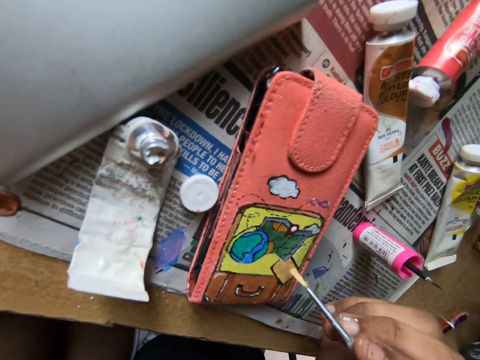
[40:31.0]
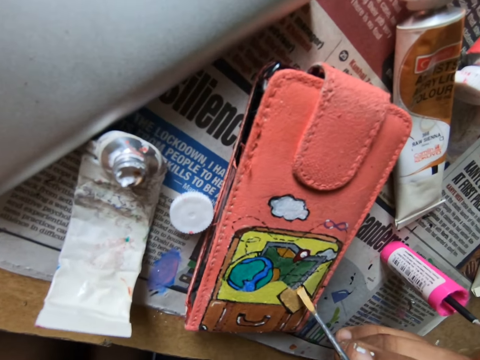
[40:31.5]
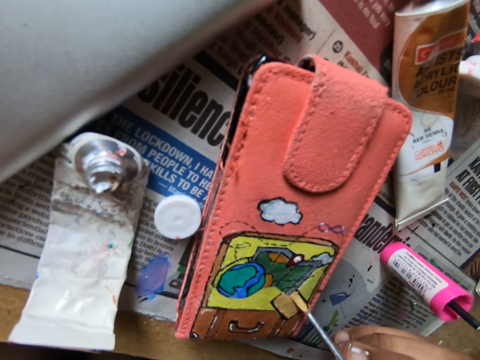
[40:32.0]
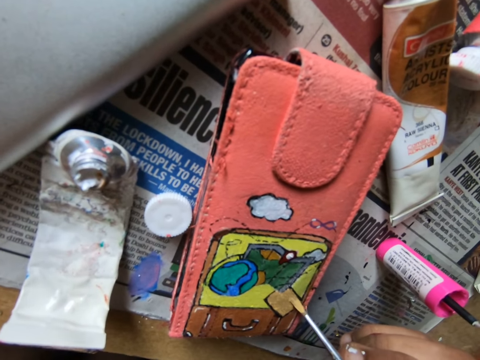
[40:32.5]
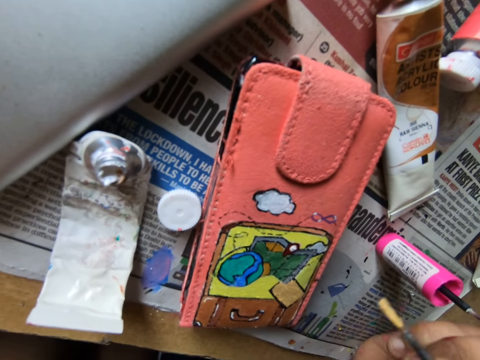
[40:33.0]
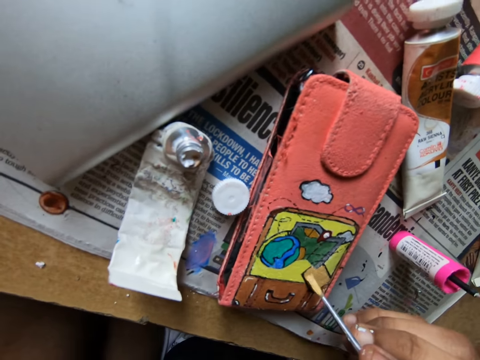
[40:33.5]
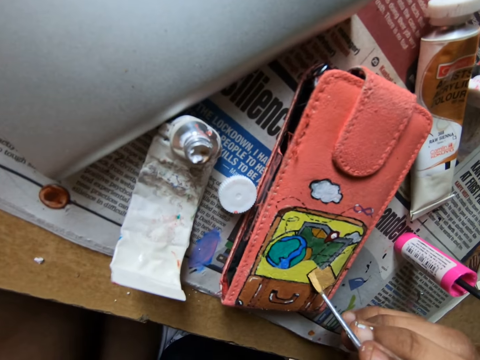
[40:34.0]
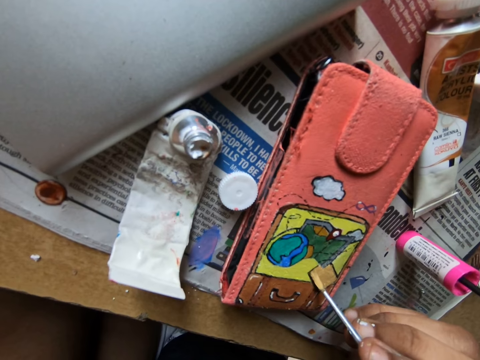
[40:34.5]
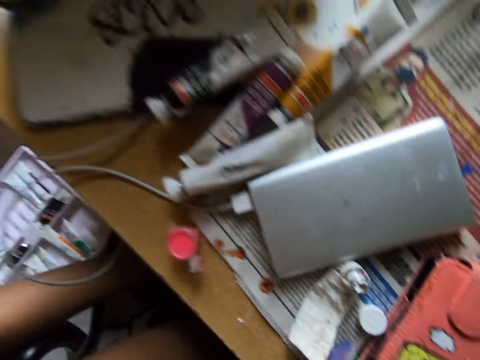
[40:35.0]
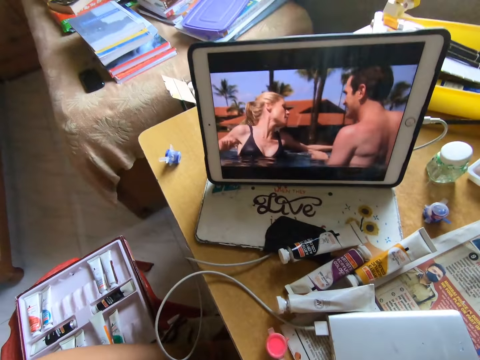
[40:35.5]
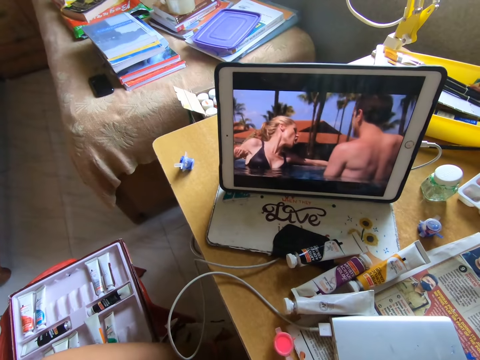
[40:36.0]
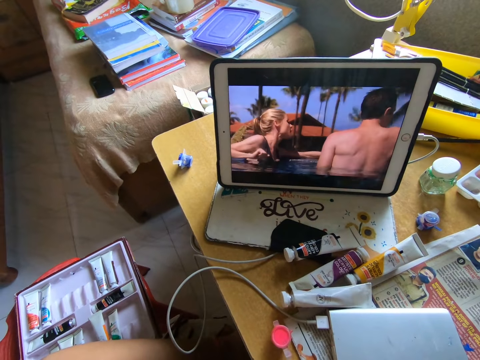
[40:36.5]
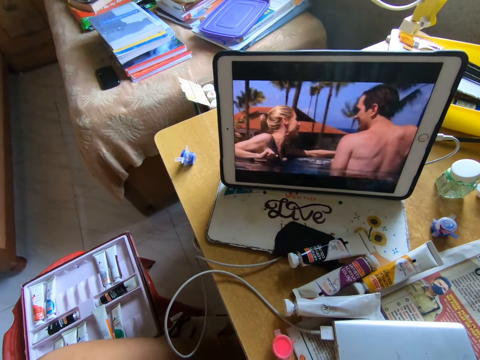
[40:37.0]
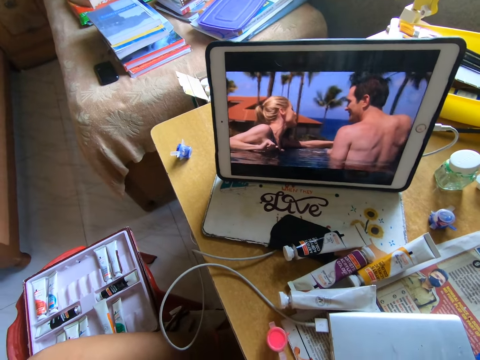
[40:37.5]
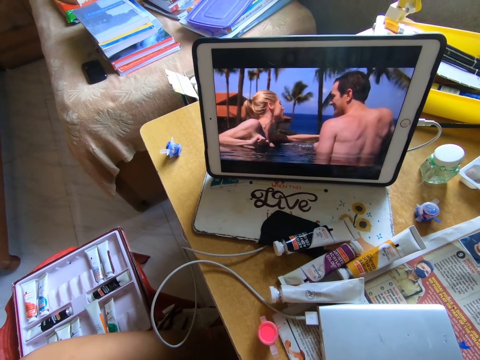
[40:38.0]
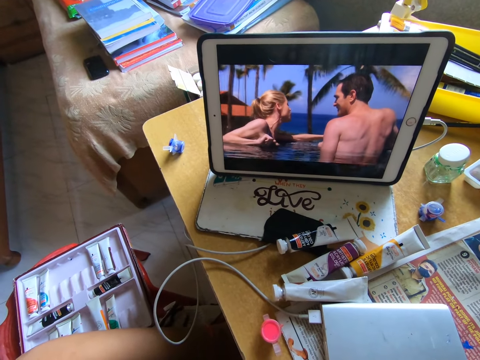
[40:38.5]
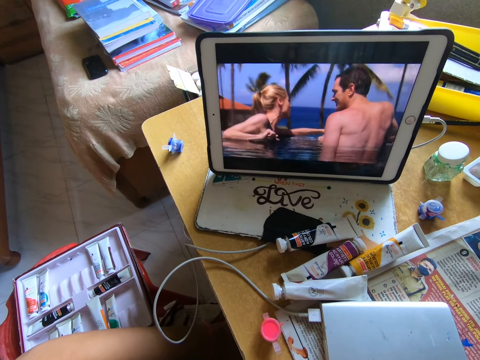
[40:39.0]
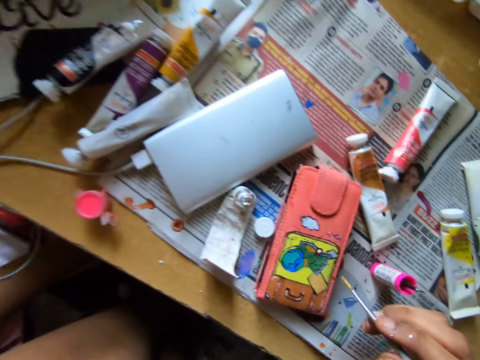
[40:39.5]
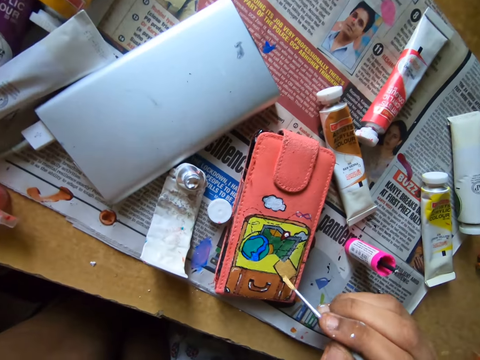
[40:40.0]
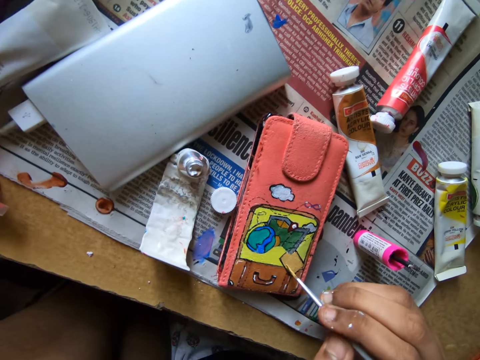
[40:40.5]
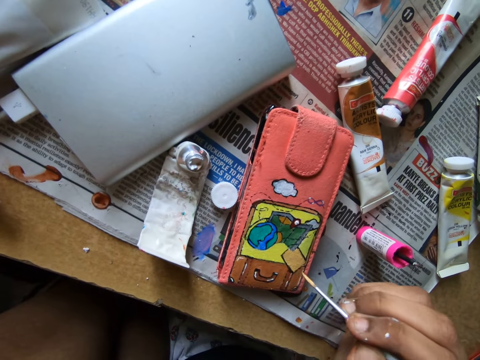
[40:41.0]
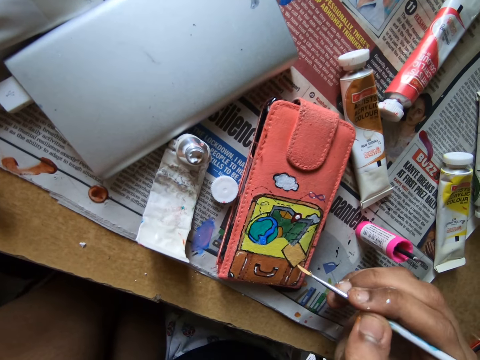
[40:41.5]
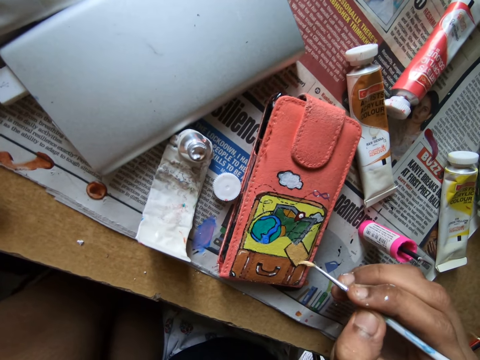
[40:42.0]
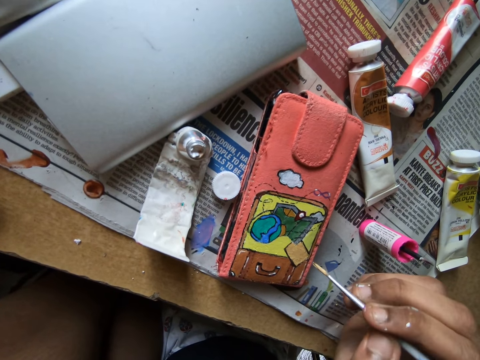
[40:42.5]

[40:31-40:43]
The camera wearer looks at a tablet on the table. They apply glue on the wallet with the pencil brush.

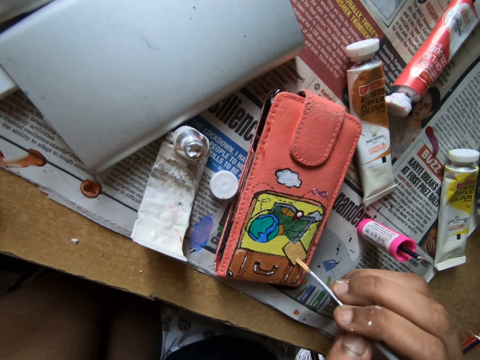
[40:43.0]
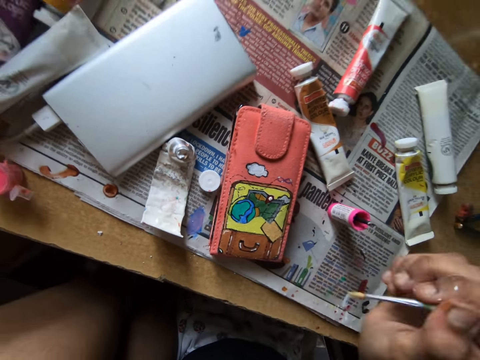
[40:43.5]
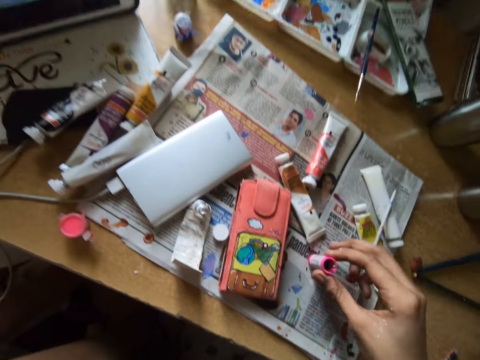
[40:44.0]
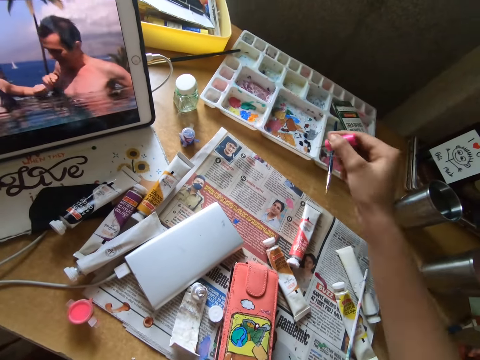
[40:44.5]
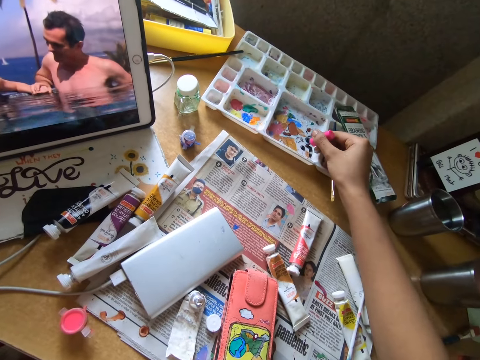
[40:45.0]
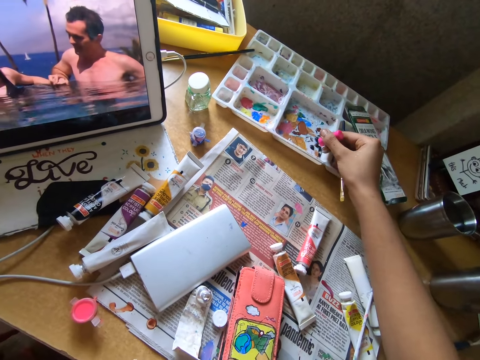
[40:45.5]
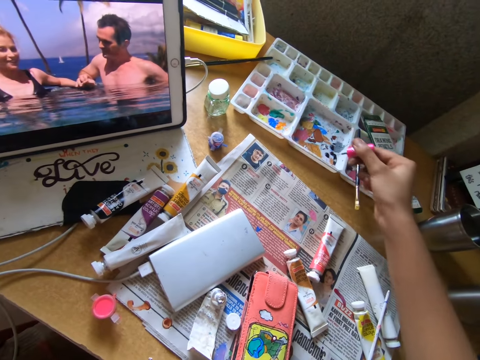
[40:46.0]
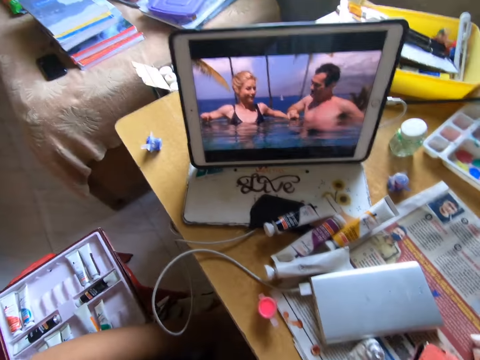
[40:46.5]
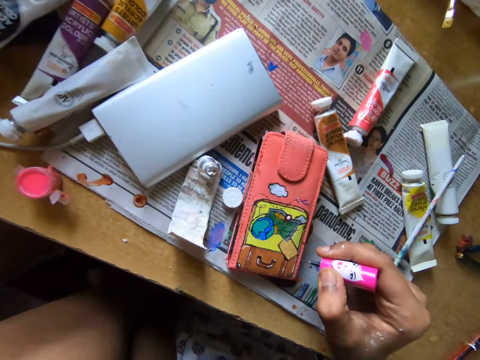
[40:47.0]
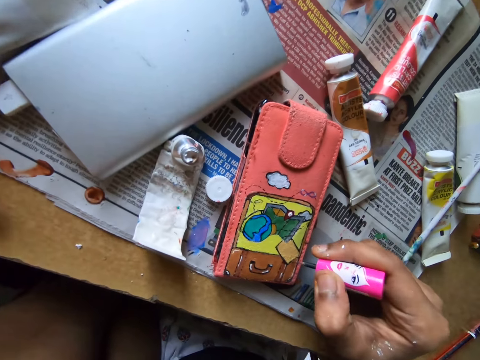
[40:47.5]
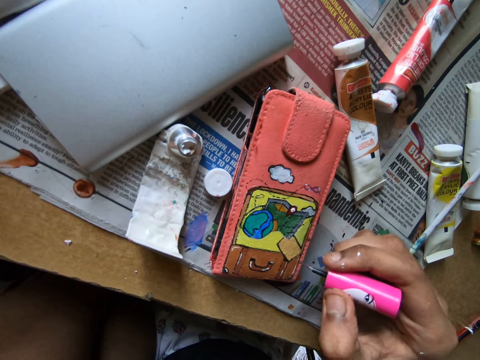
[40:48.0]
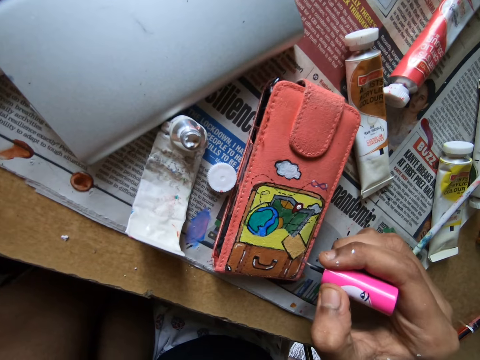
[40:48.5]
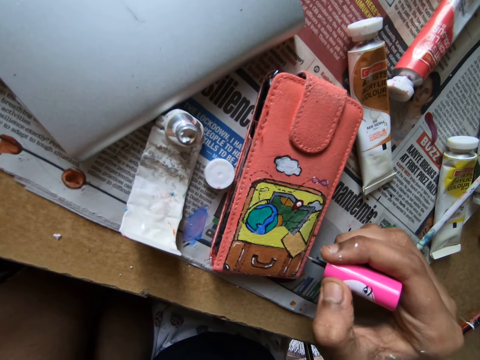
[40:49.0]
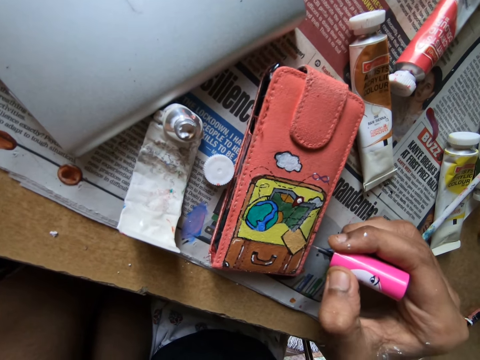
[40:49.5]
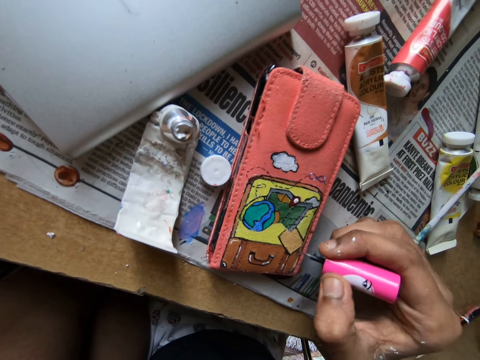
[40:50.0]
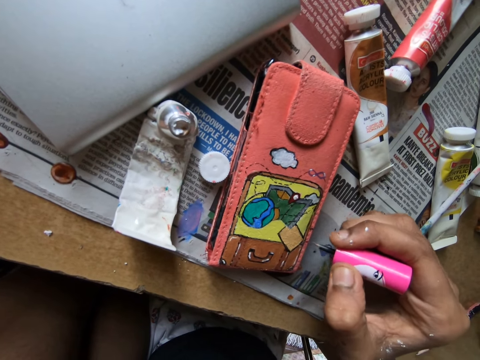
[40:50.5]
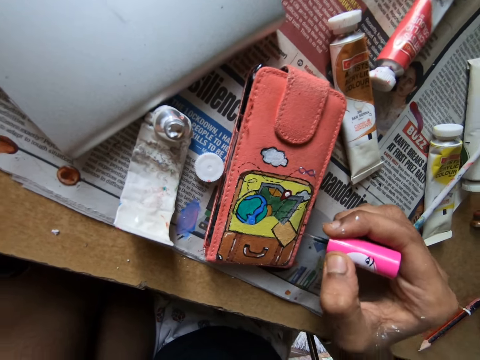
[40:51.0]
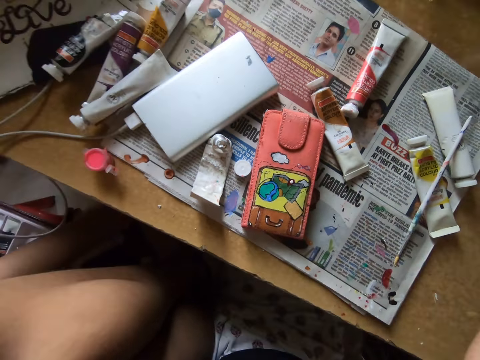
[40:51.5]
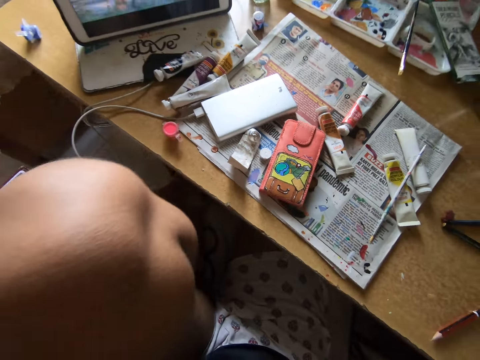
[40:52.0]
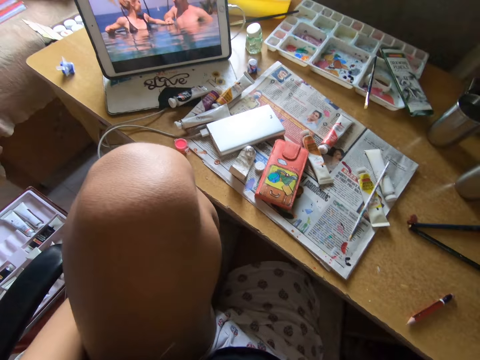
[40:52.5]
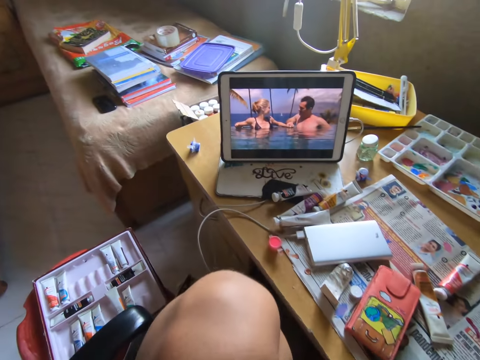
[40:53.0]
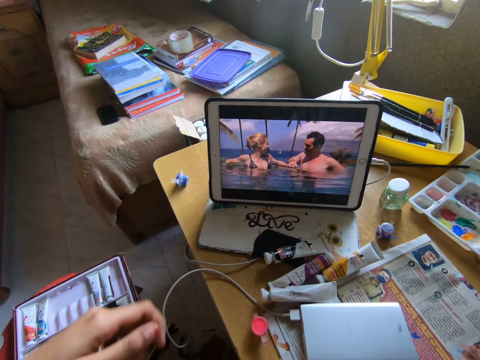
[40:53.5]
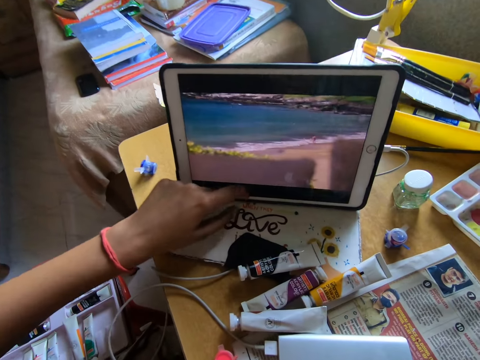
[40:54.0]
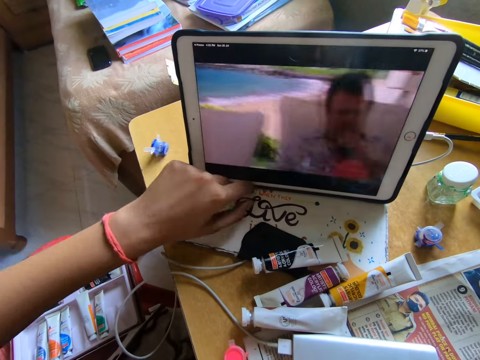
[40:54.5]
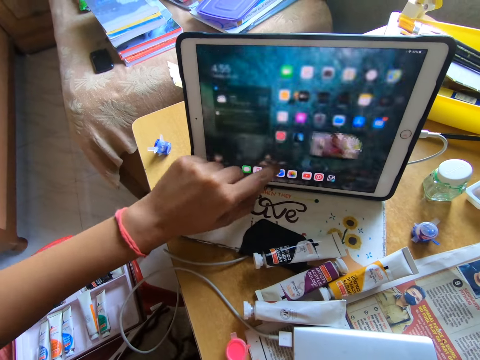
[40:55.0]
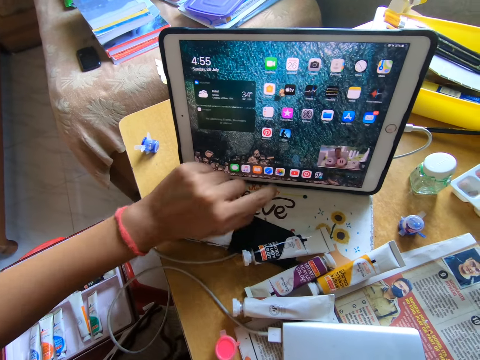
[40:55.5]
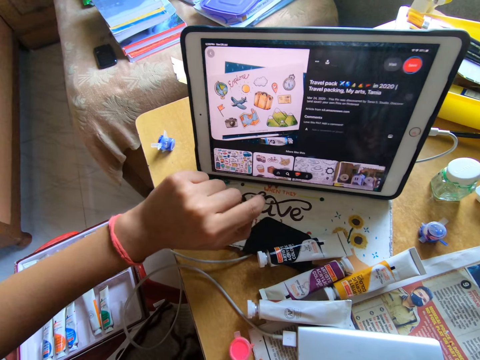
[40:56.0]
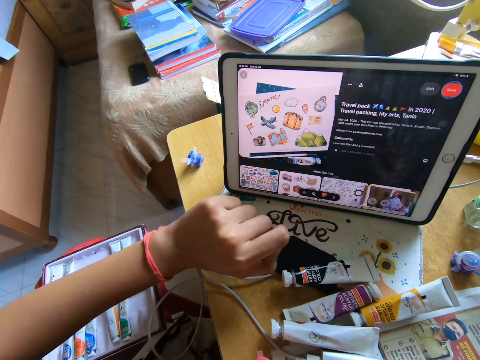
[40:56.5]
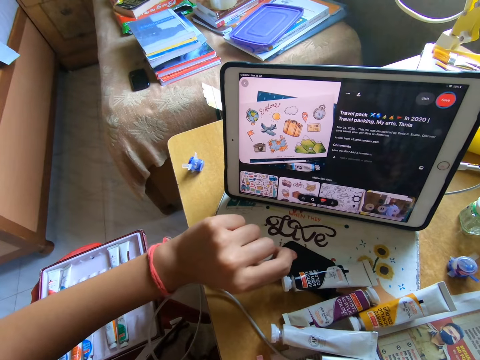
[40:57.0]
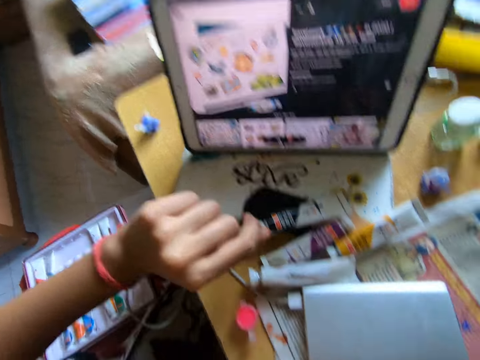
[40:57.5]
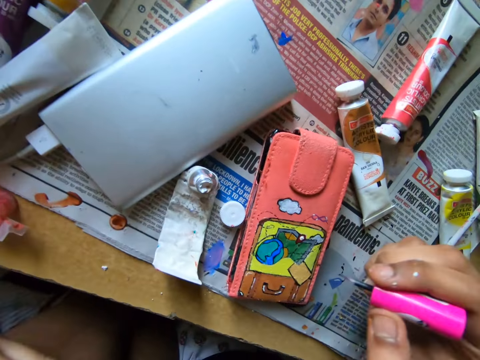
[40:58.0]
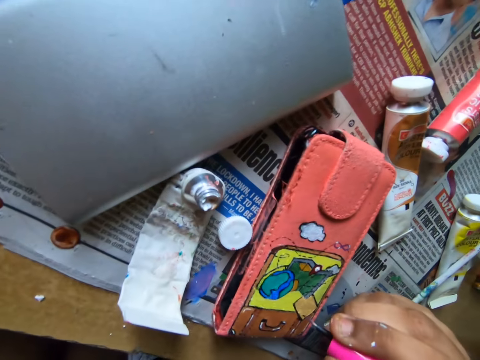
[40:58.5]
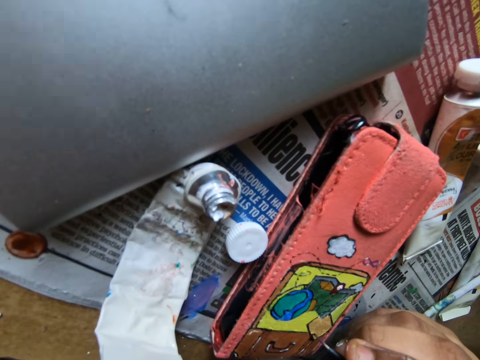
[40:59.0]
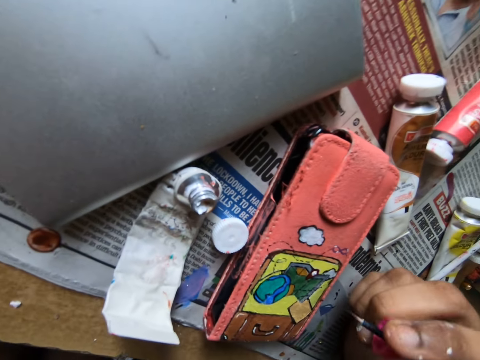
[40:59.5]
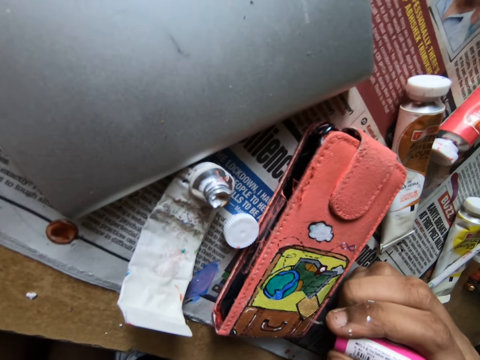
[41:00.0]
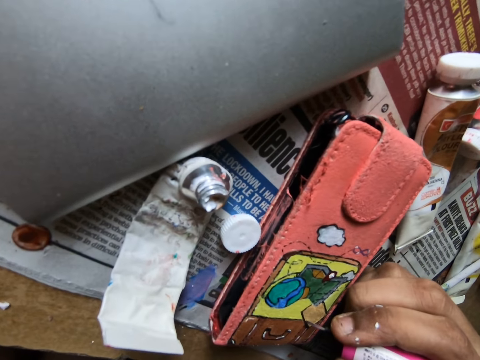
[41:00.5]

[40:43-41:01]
The camera wearer places the pencil brush on top of the newspaper. They pick up a paint marker on top of the newspaper. They rub the paint marker on a paint tray. They scoop paint from the pallet on the table with the paint brush. They look at a tablet on the table. They apply paint on the wallet with the paint marker. They look at the tablet on the table. They look around. They scroll on the tablet with the left hand. They apply paint on the wallet with the paint marker.
